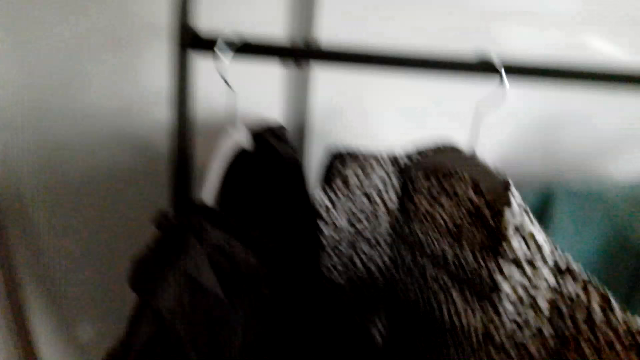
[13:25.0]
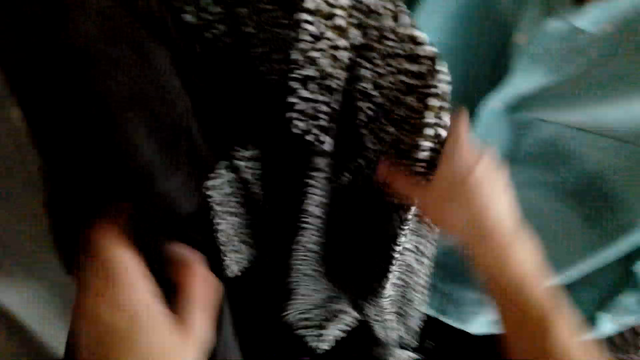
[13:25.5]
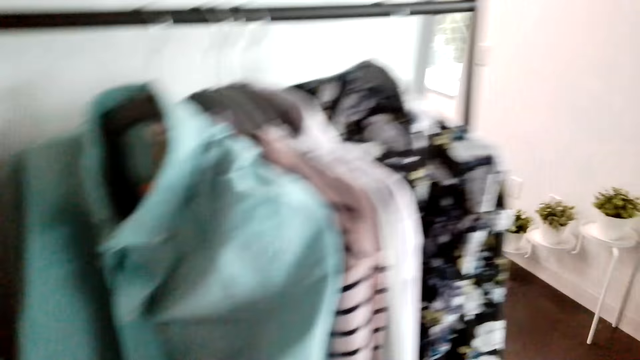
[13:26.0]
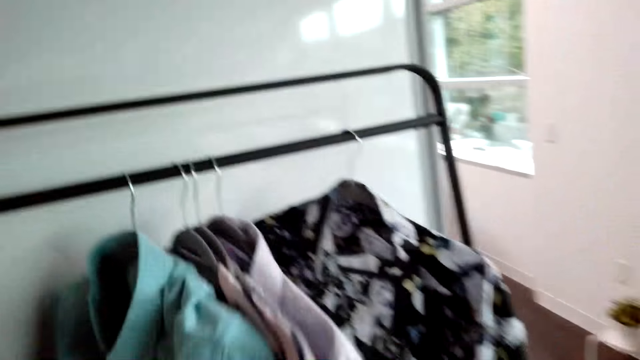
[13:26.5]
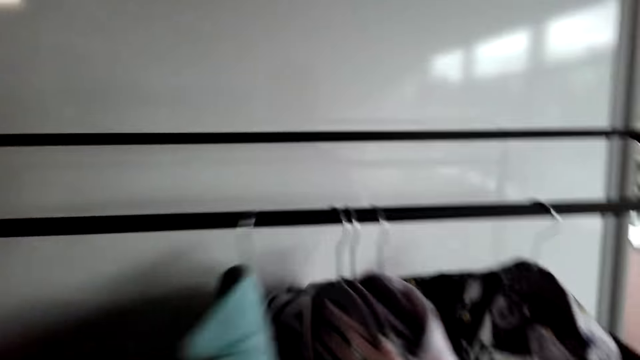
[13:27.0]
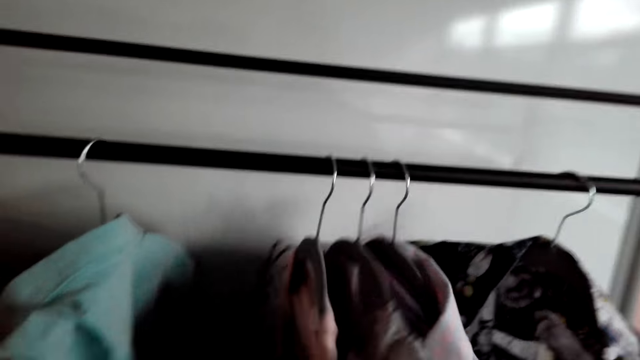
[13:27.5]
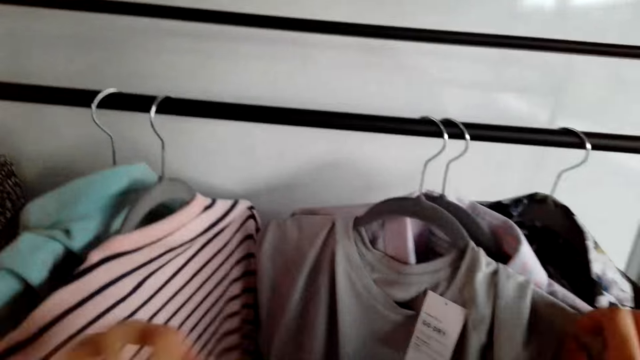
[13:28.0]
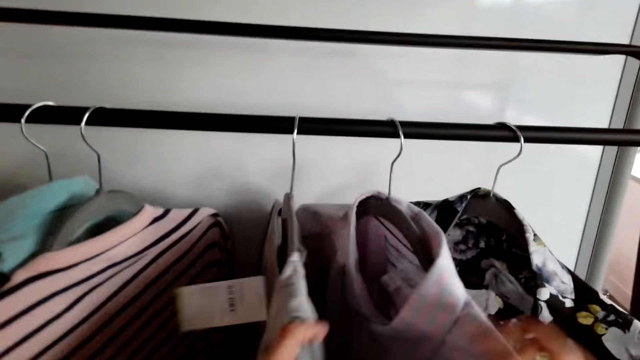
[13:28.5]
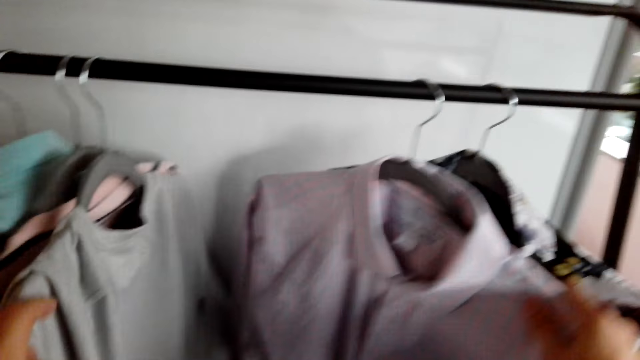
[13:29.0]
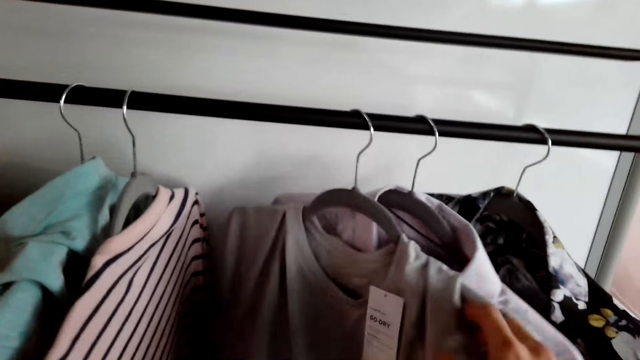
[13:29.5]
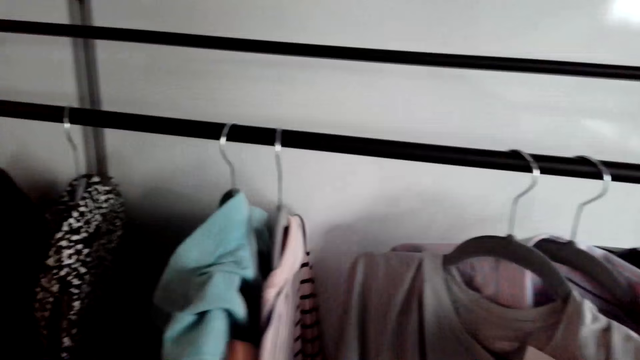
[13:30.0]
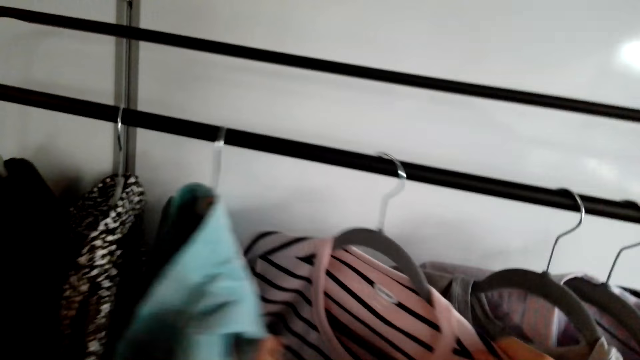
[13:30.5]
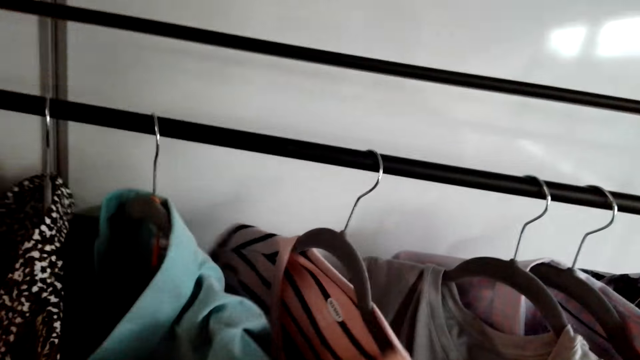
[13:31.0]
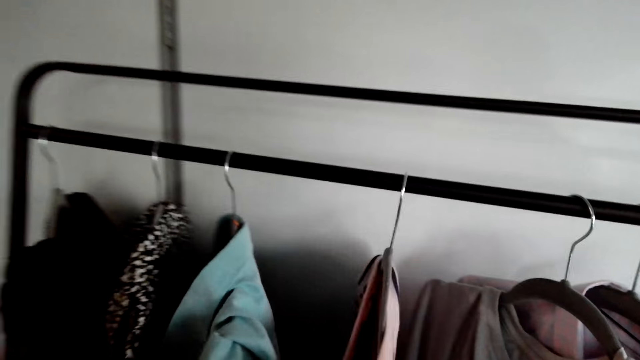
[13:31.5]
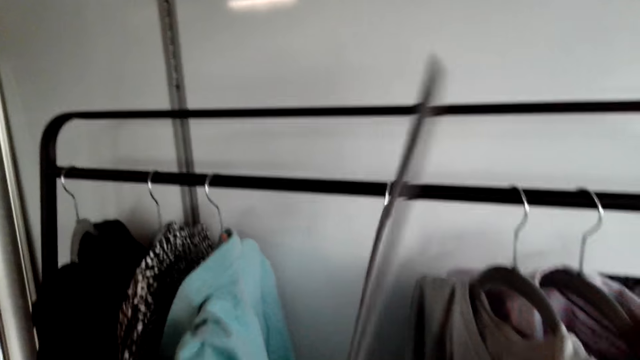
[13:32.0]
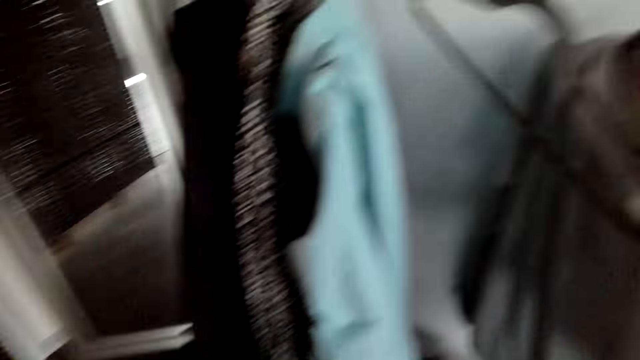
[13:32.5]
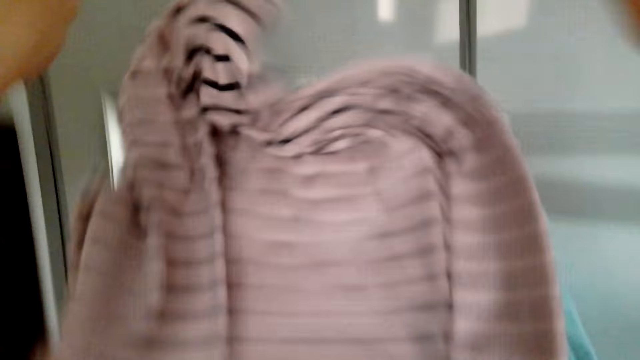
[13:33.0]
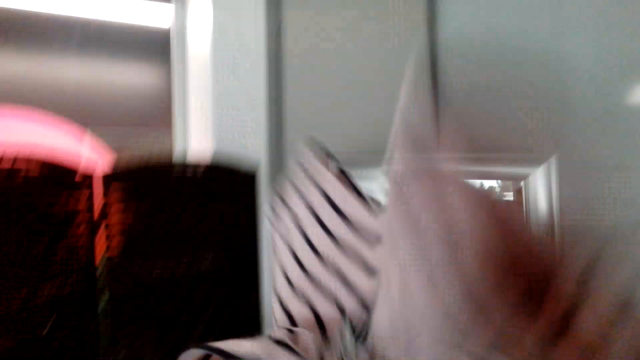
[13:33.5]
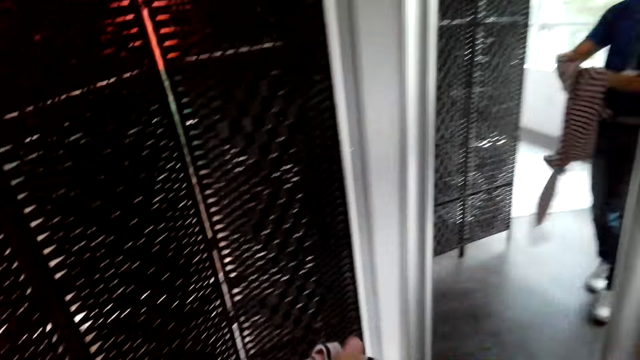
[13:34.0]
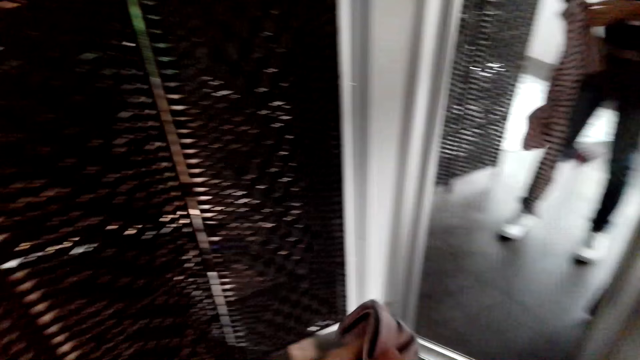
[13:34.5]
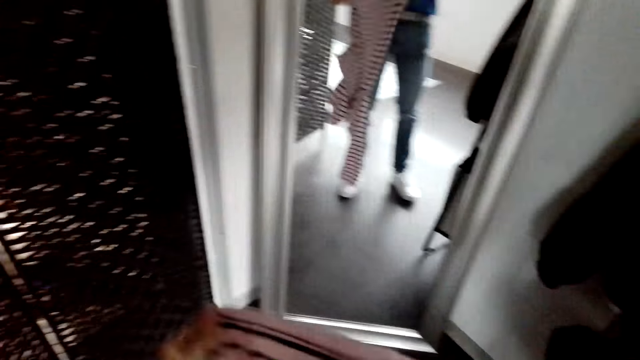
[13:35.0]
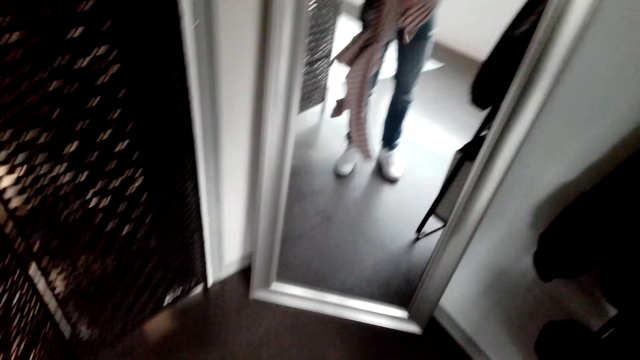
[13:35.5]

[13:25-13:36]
The camera wearer touches a blazer. They hold a piece of cloth. They move the shirts. They take a top. They hang a hanger on the metal rod. They look at a piece of cloth. They hold the top.

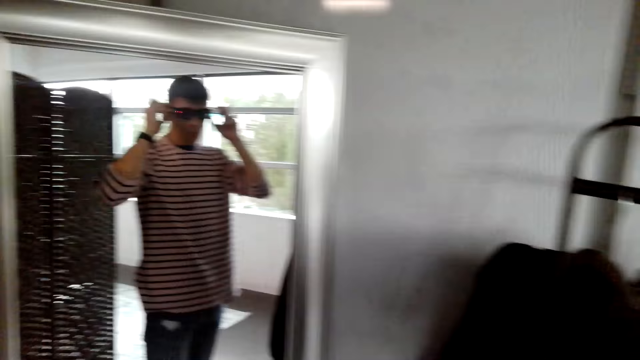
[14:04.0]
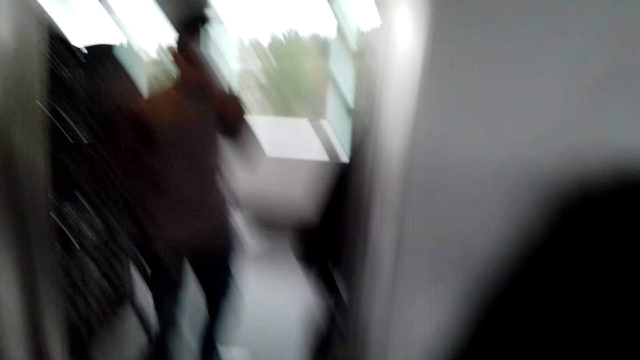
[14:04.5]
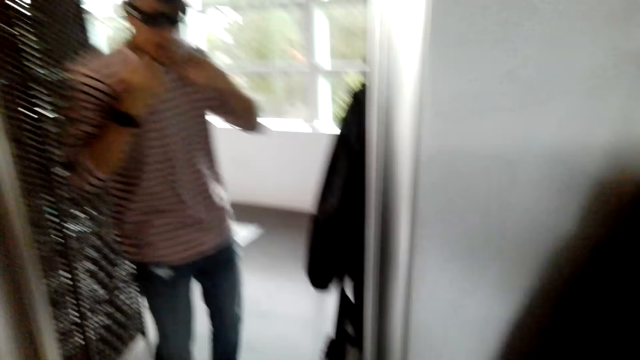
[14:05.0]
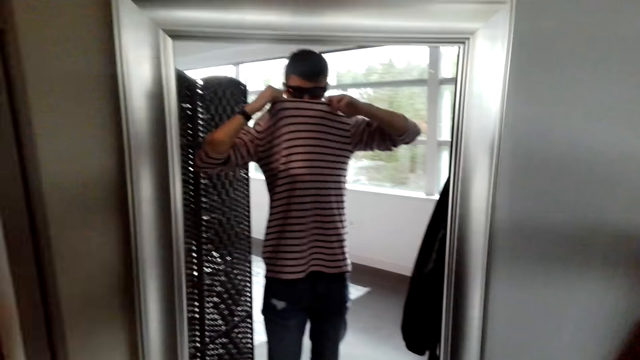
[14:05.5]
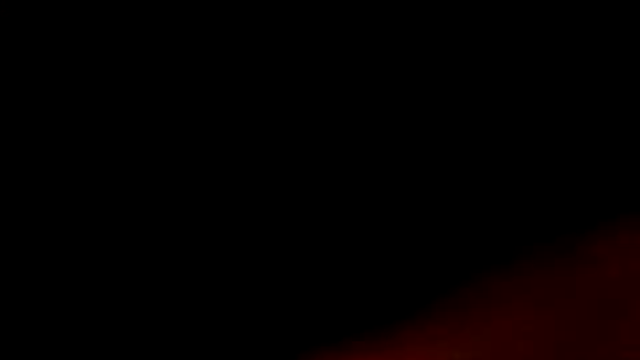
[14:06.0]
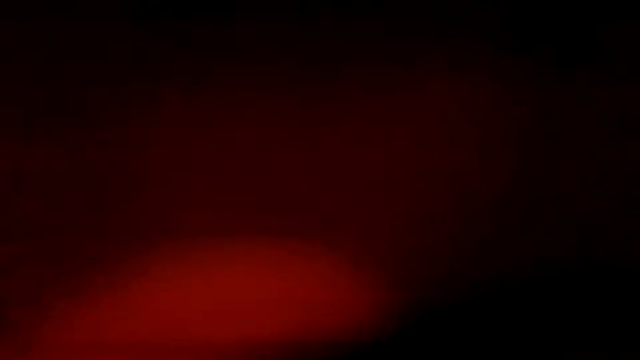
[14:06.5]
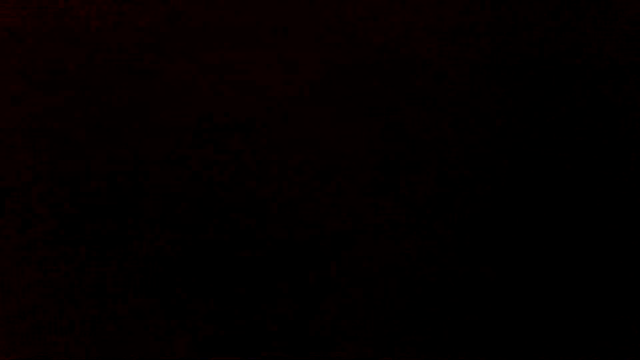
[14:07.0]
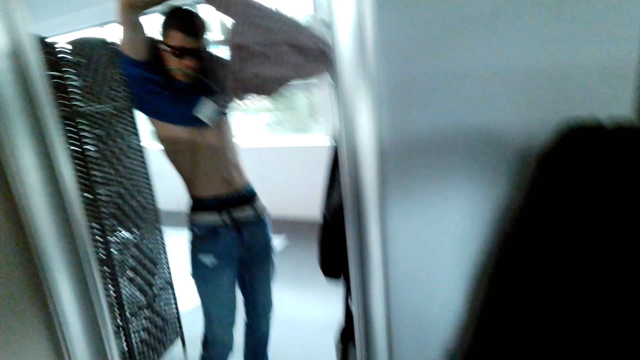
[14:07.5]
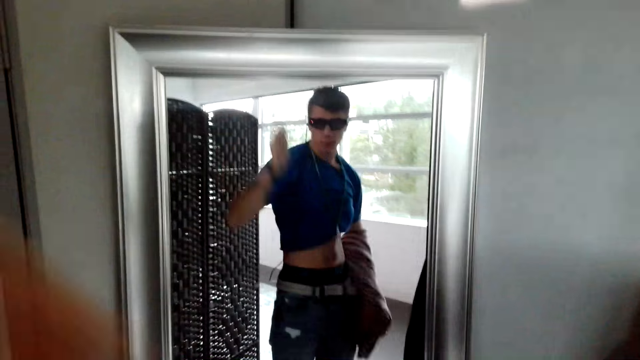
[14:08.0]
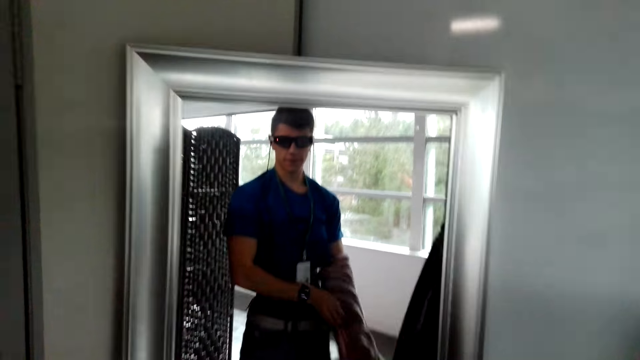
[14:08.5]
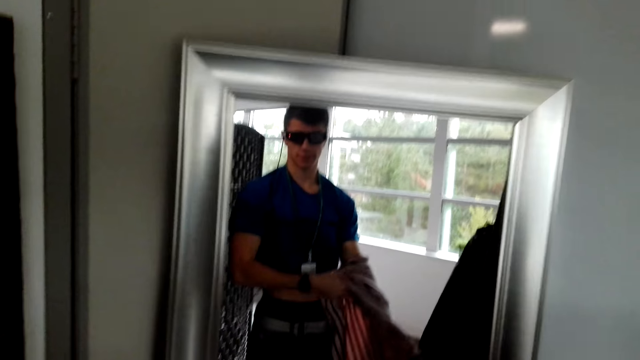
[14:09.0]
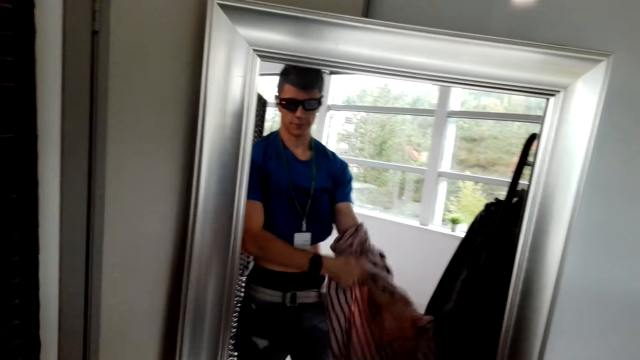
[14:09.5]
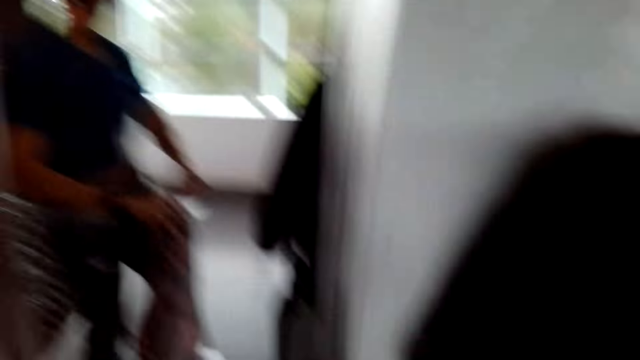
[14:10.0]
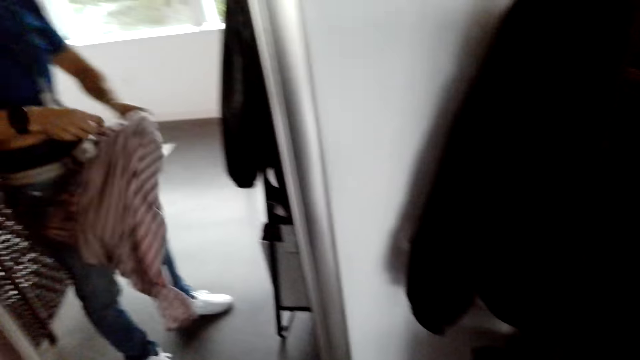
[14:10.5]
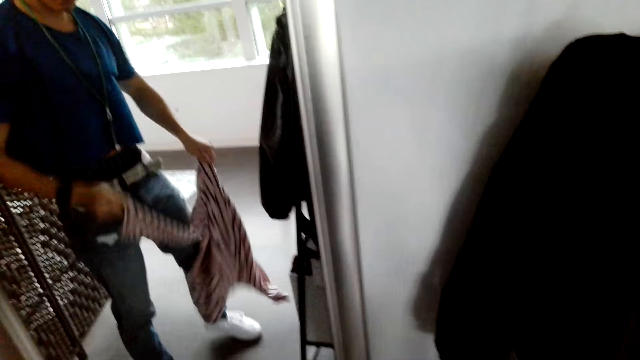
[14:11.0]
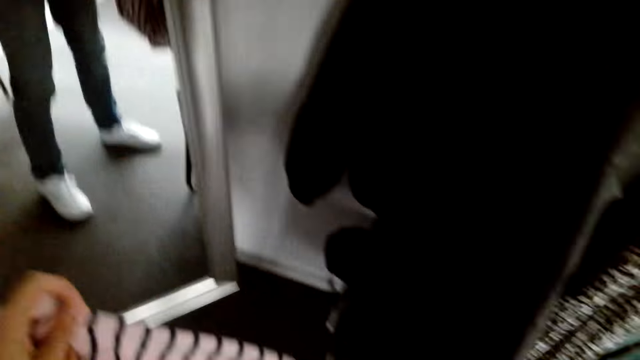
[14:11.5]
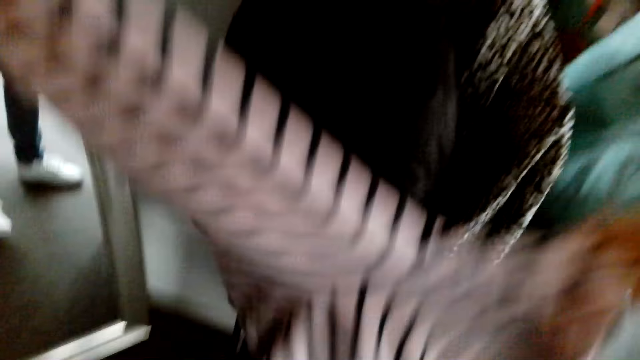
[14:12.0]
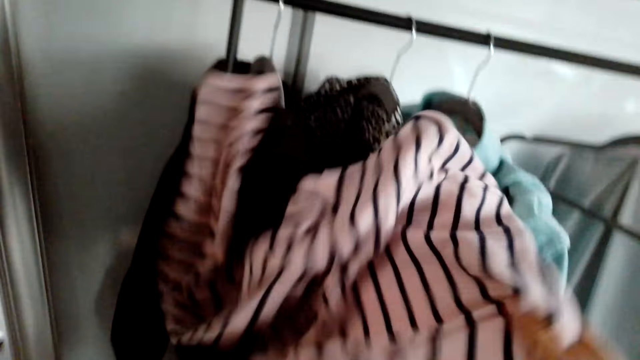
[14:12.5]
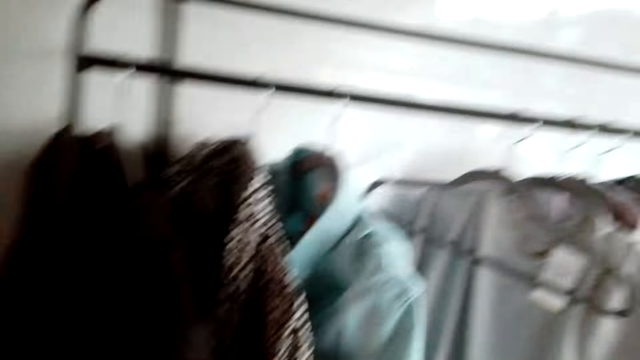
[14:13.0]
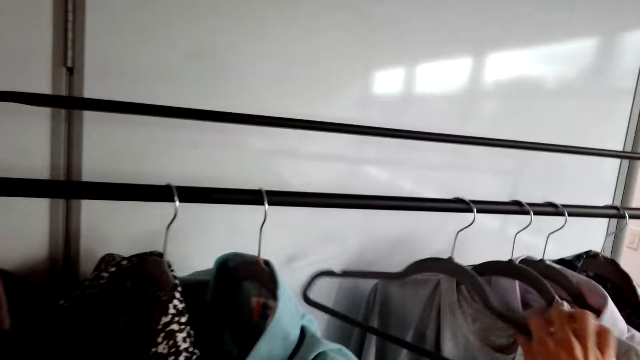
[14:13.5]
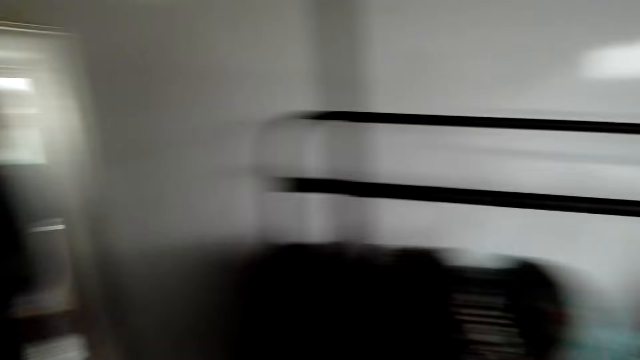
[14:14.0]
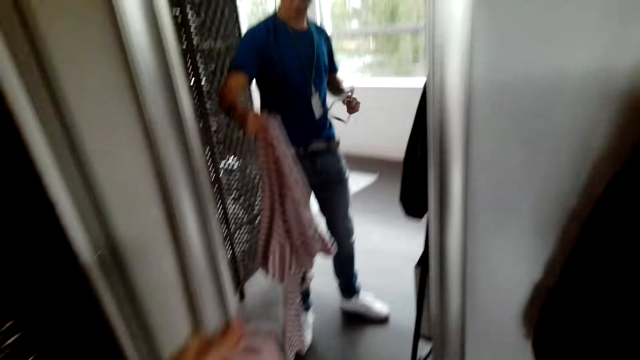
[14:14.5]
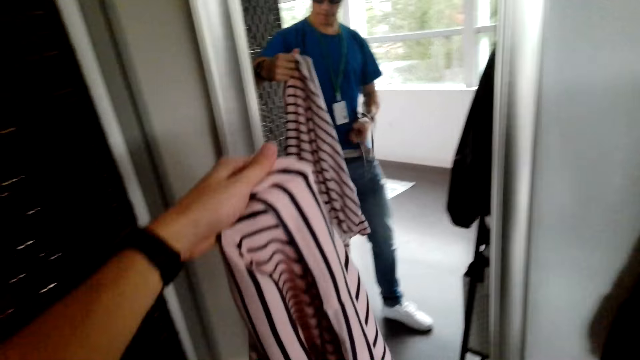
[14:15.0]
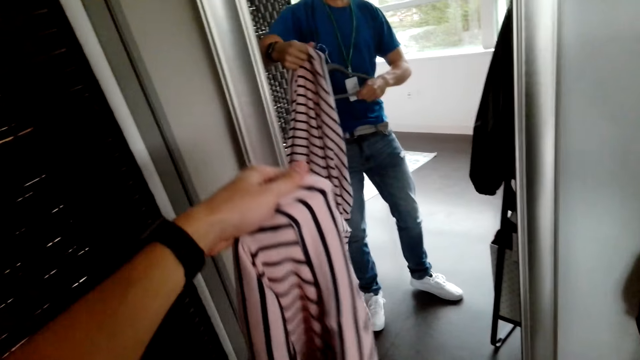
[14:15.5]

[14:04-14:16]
The camera wearer removes the sweater. They take the hanger from the rack. They put the cloth on the hanger.
